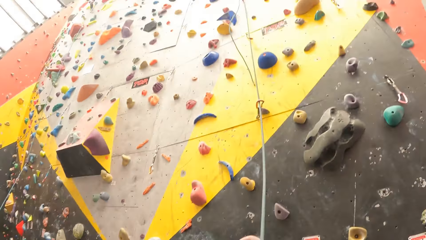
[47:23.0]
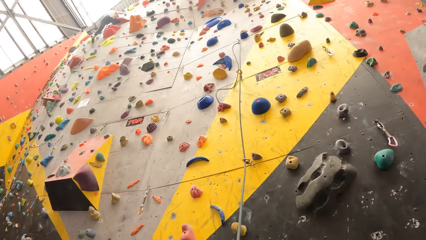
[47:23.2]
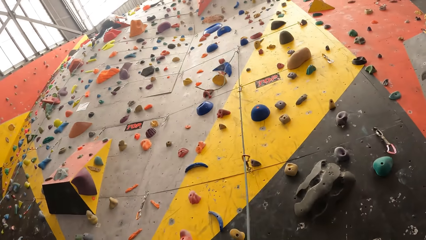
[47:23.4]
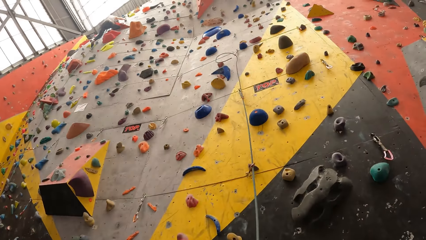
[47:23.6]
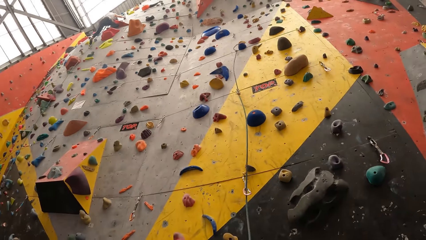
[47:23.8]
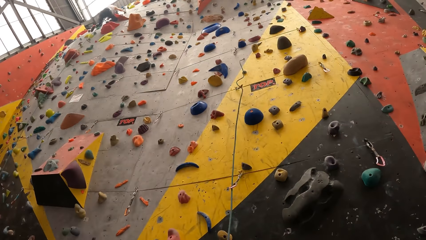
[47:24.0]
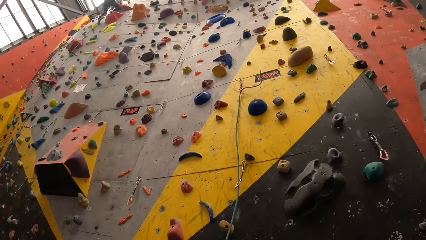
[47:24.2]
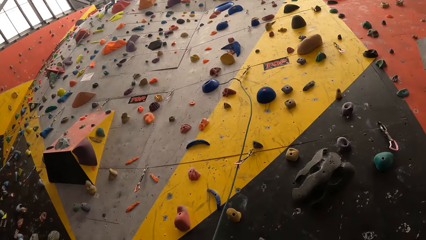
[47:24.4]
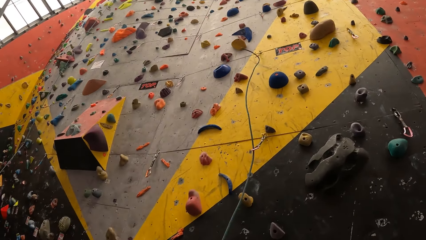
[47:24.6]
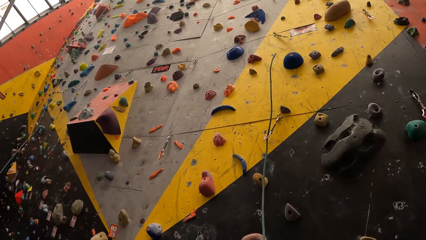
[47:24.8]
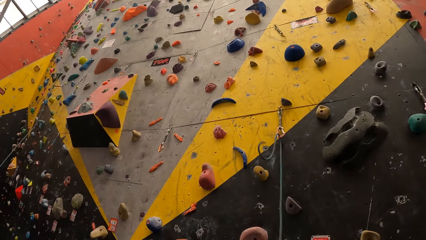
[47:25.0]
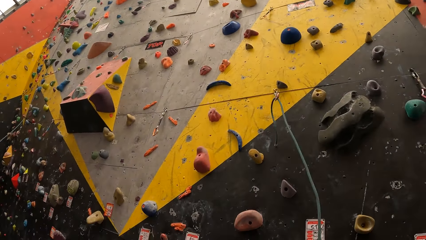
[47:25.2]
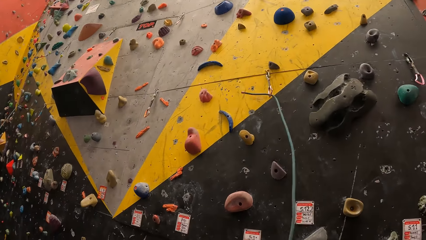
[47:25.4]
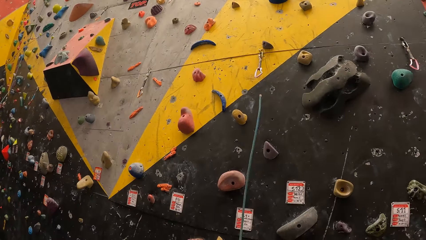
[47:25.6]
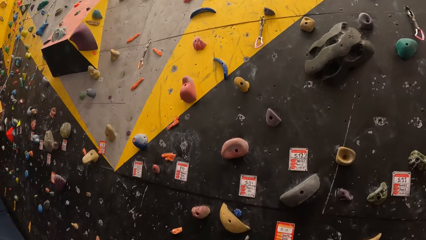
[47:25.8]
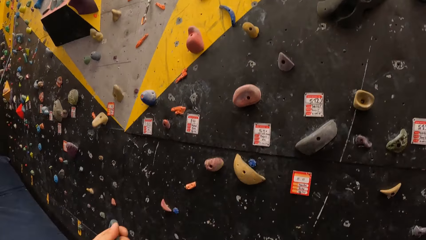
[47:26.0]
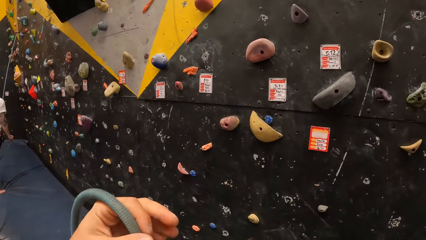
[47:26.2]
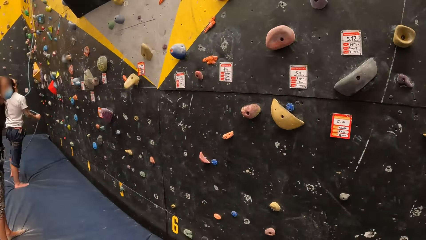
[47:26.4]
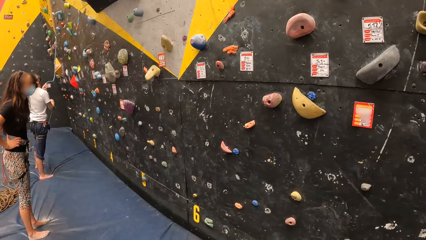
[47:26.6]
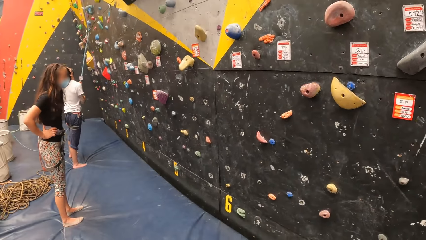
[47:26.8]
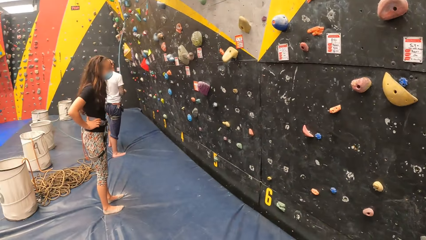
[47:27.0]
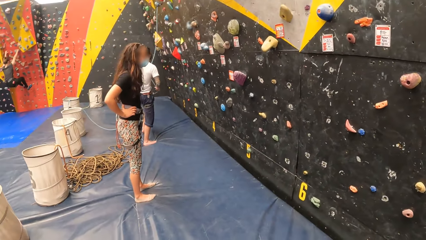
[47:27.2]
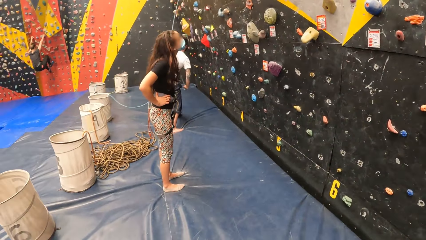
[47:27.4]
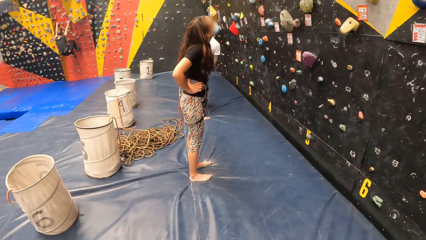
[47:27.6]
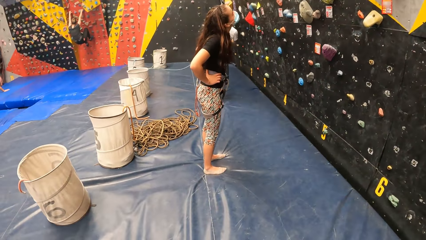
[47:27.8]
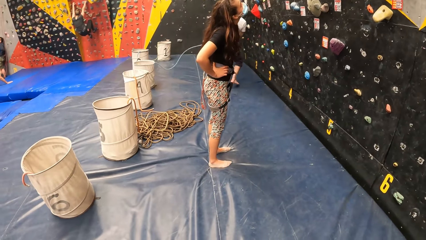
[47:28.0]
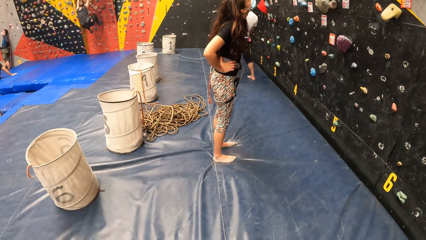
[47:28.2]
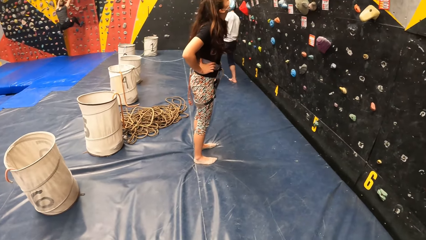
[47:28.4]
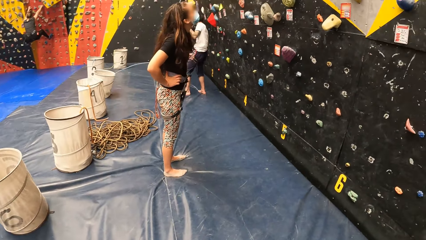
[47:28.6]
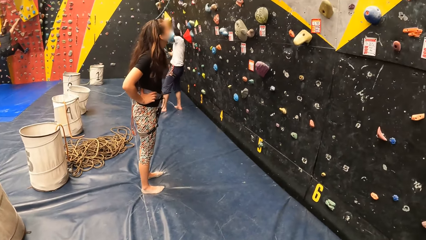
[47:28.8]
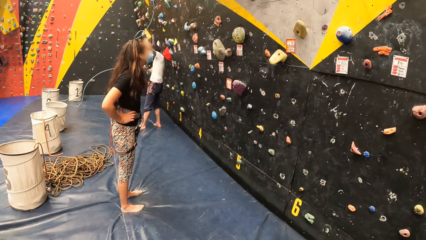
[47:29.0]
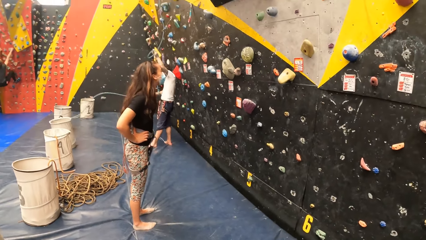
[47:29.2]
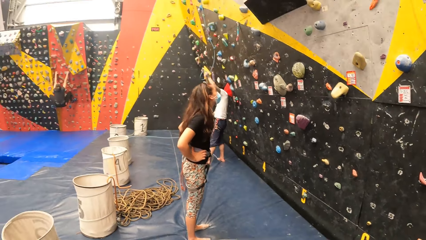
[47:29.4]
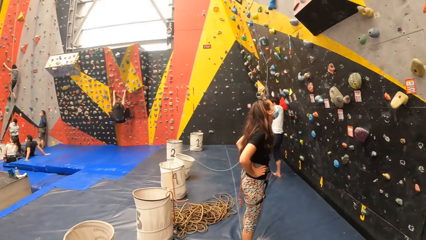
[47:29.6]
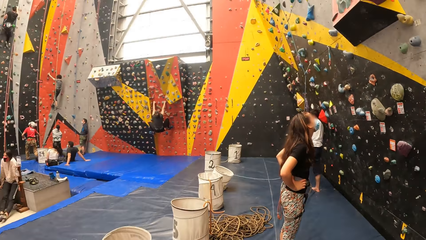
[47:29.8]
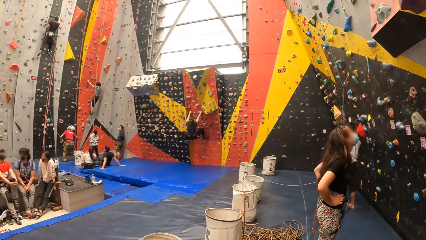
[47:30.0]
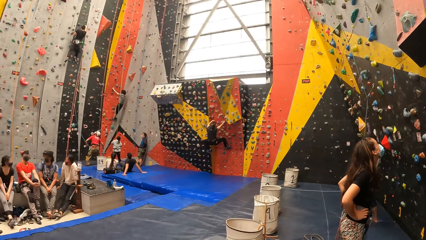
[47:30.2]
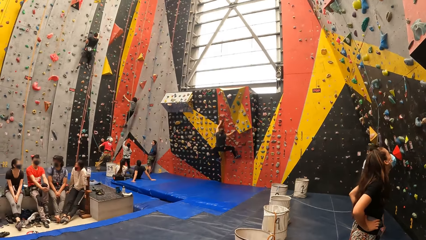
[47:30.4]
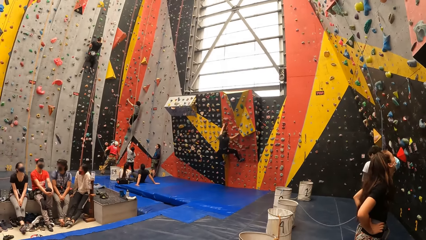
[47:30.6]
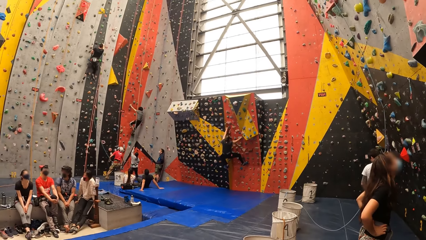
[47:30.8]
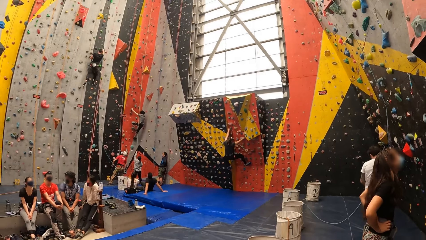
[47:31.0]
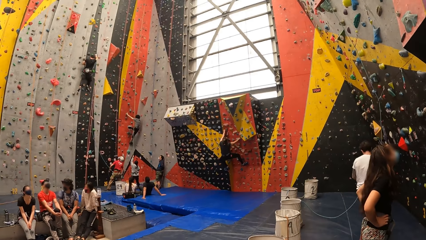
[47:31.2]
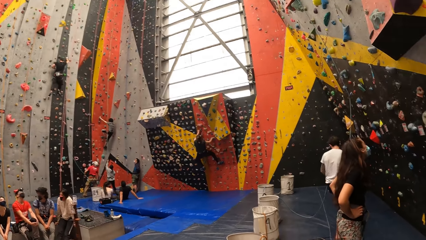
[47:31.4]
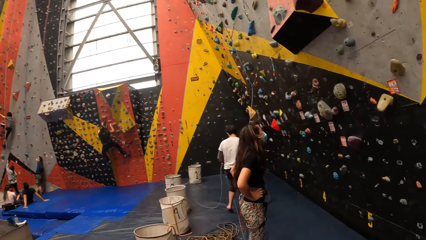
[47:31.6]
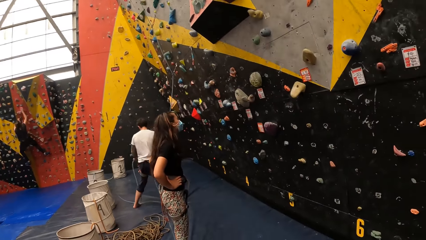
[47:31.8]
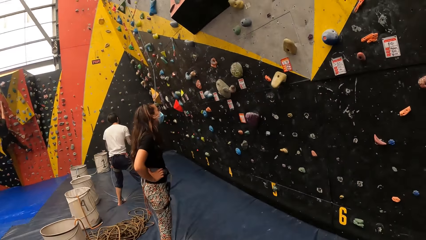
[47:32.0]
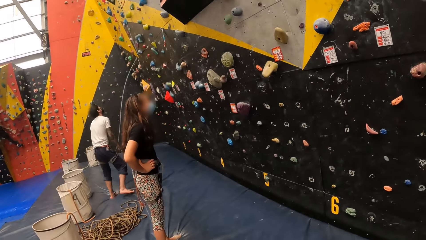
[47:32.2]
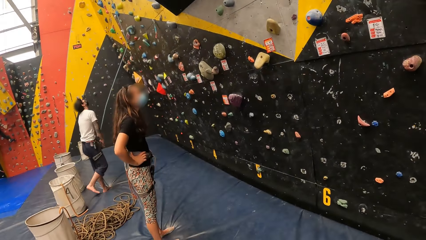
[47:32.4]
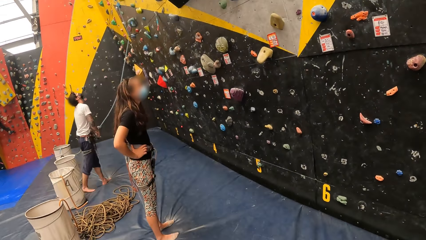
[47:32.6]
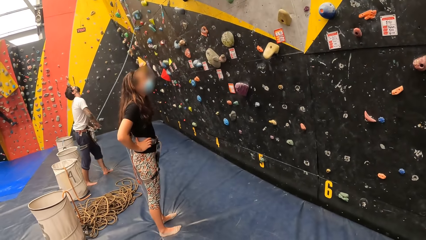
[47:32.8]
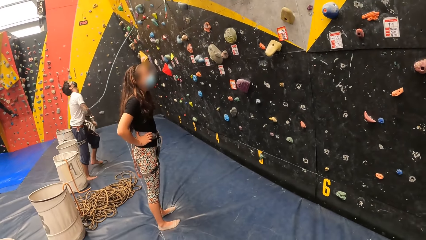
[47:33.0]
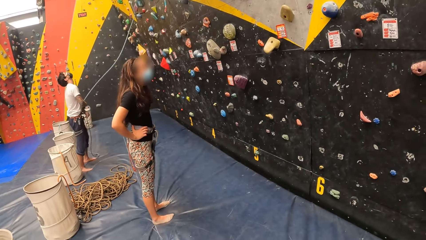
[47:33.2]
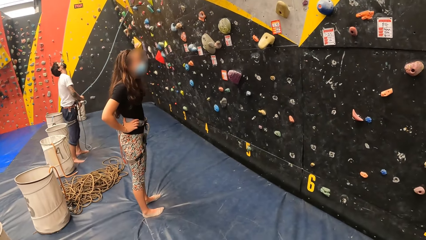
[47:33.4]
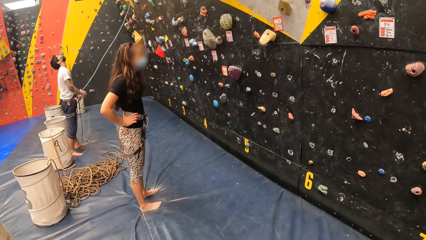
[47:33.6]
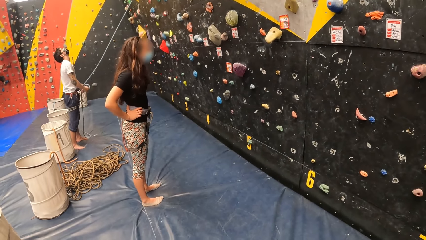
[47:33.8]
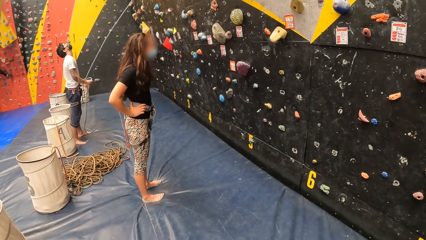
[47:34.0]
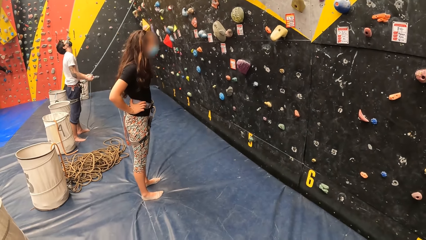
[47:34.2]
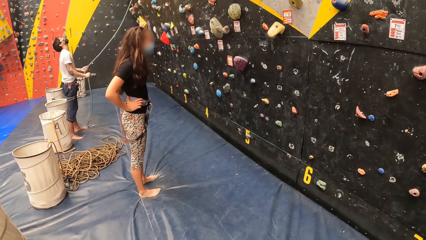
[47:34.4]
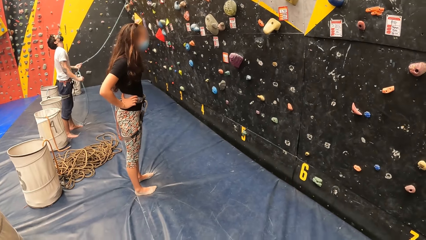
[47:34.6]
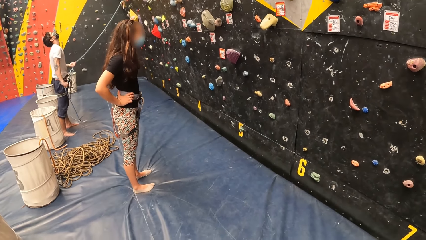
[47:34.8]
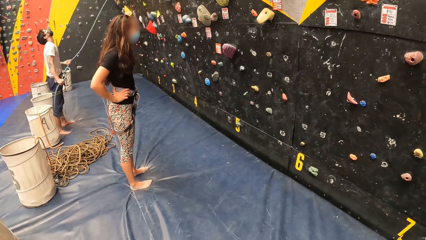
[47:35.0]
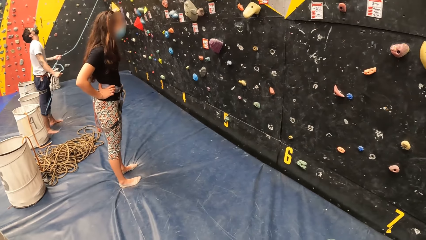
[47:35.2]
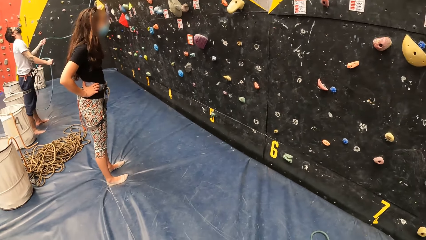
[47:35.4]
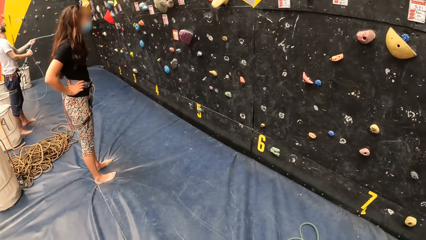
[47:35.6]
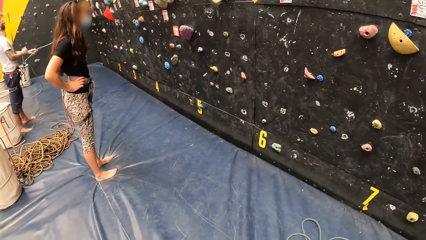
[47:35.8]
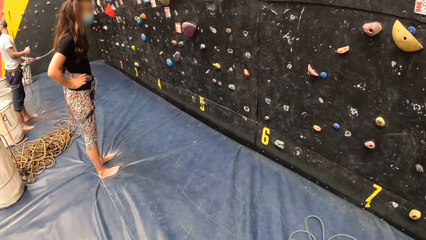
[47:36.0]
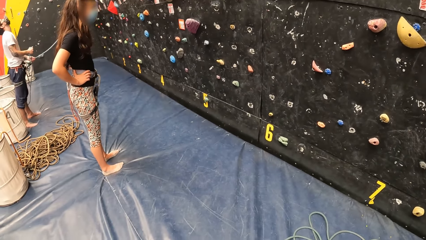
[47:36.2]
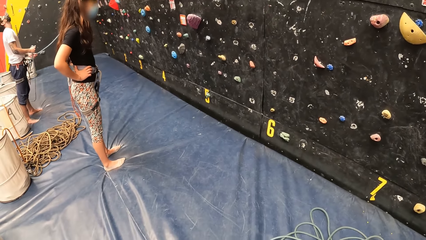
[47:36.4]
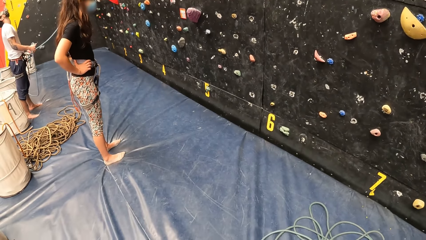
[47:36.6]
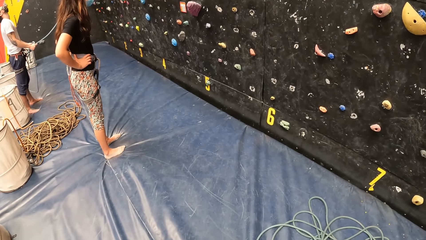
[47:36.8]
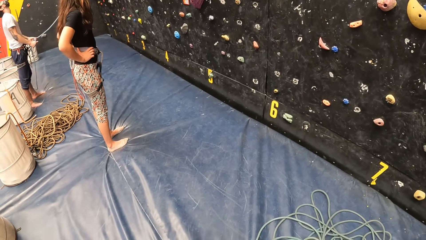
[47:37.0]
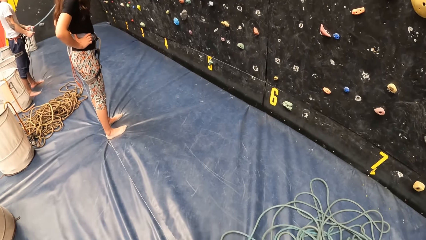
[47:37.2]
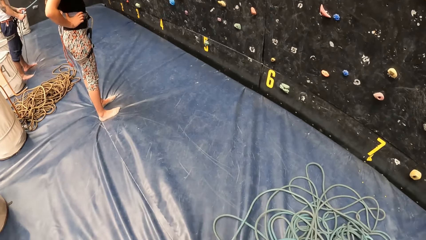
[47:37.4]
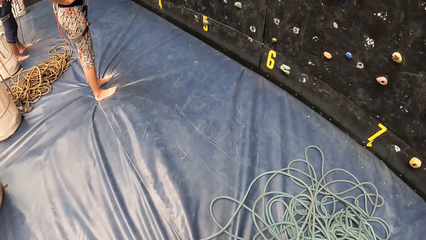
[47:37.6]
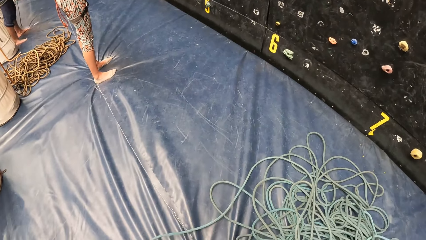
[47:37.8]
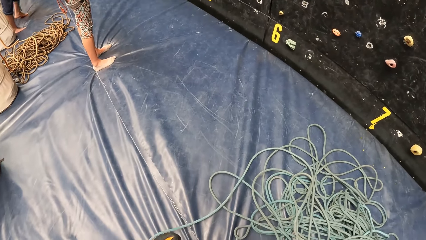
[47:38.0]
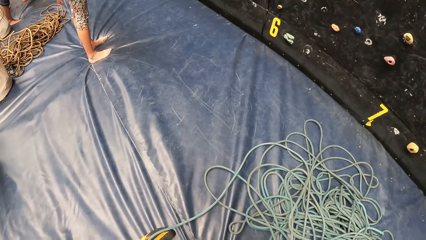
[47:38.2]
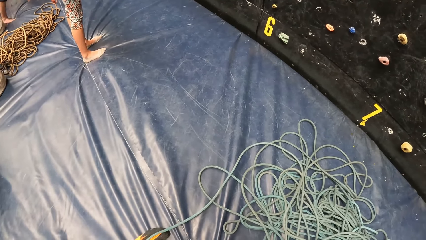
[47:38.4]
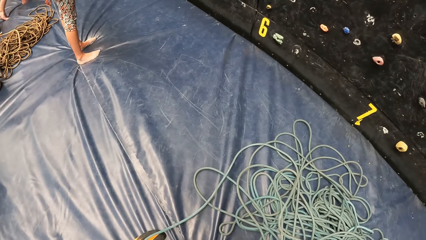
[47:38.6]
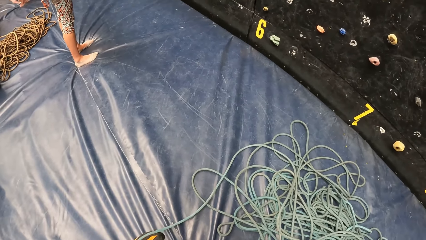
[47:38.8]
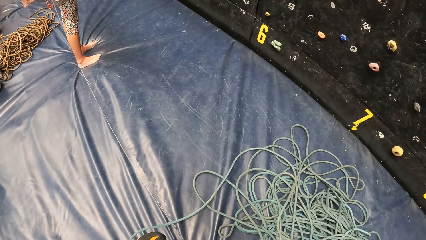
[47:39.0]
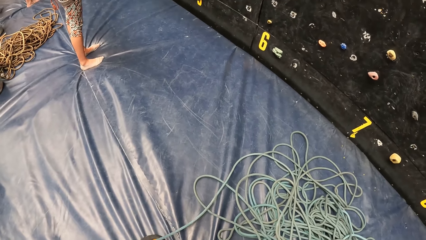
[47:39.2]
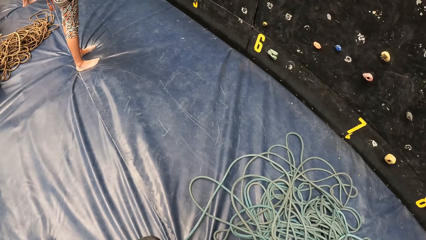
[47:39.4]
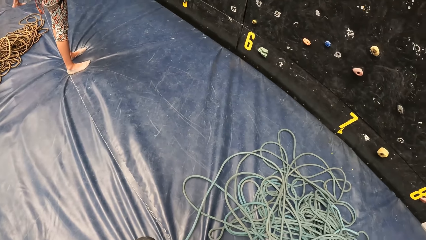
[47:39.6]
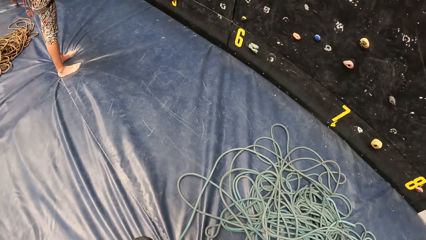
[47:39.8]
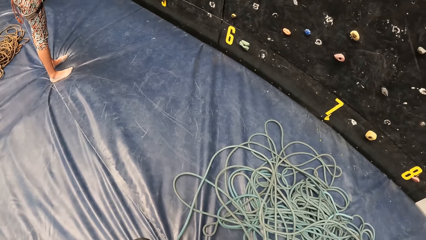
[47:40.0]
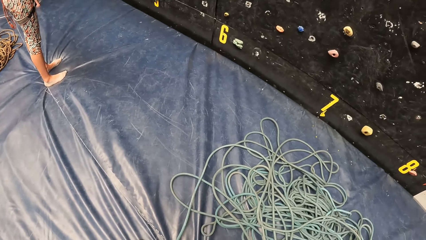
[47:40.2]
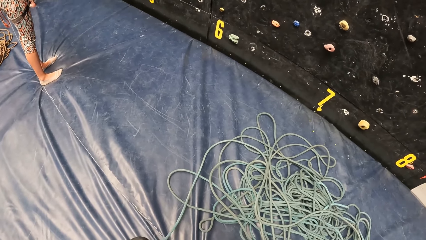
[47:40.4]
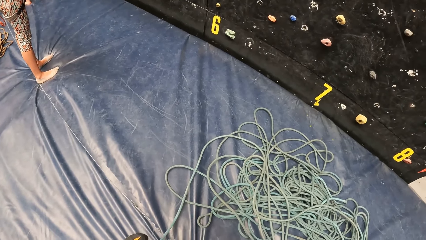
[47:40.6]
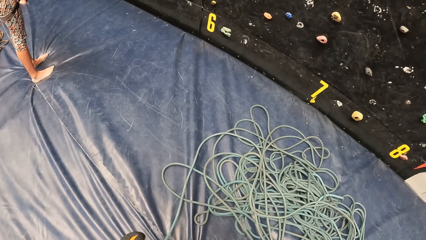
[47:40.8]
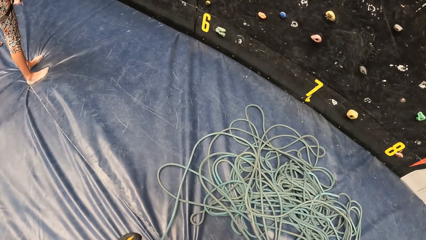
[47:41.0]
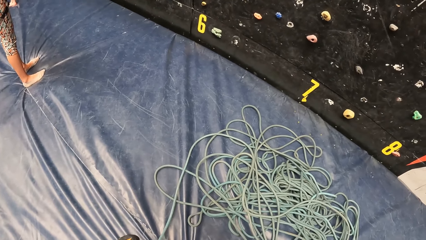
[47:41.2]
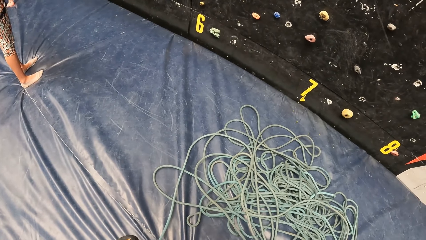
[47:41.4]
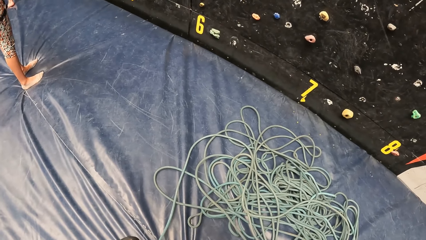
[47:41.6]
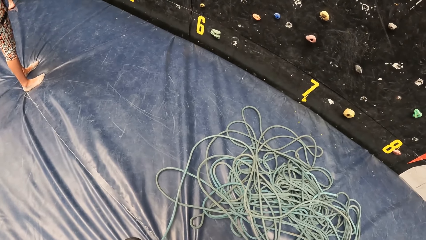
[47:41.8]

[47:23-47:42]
The camera wearer looks around. They pull the climbing rope. They look around. They look down.
